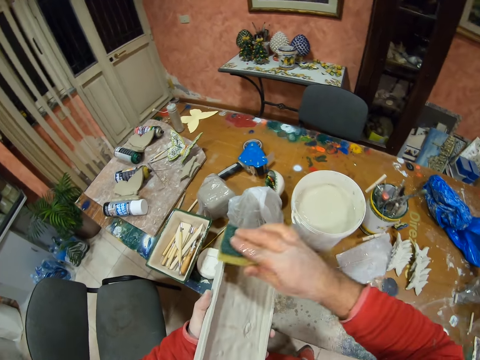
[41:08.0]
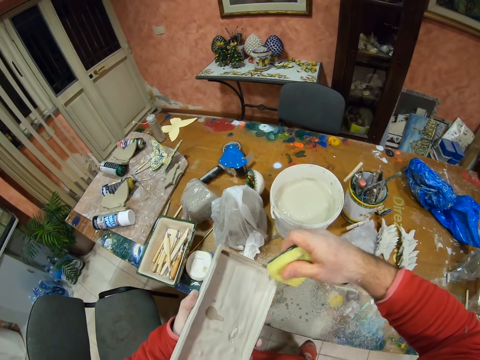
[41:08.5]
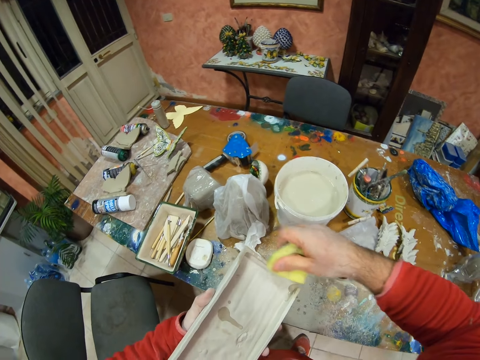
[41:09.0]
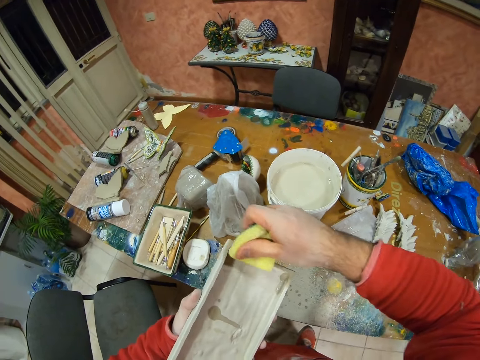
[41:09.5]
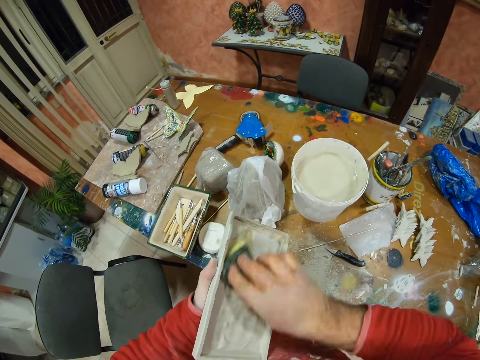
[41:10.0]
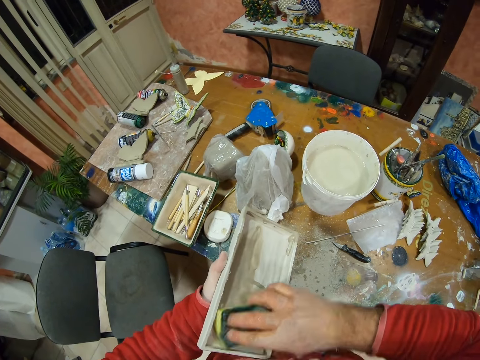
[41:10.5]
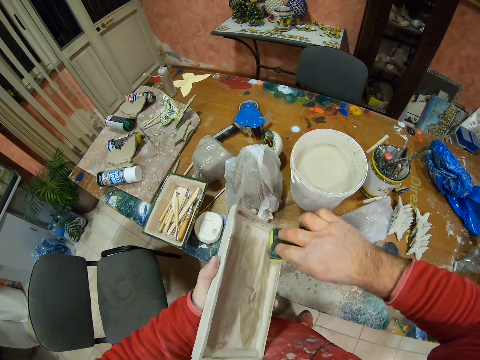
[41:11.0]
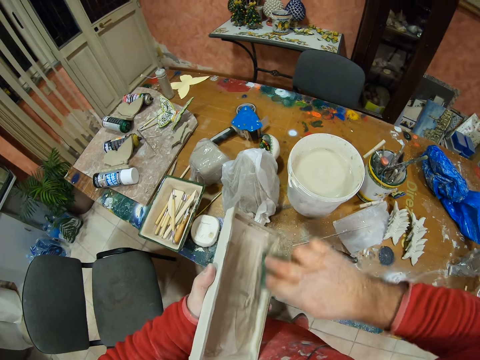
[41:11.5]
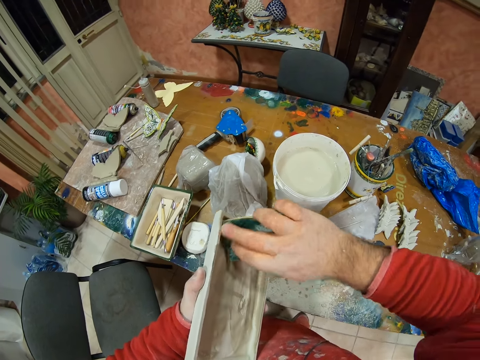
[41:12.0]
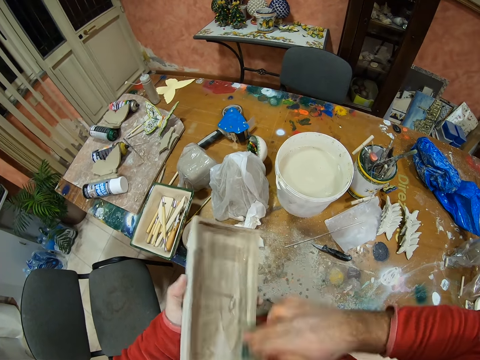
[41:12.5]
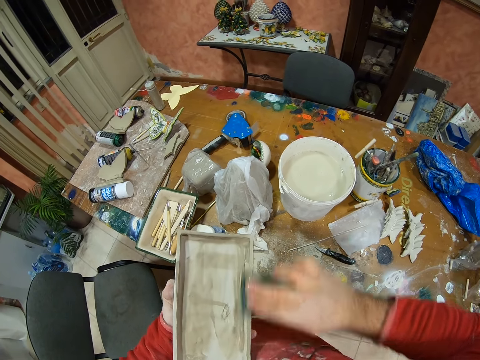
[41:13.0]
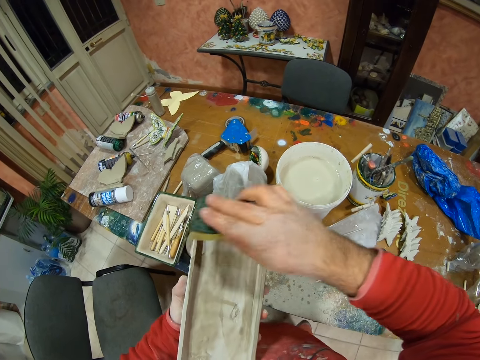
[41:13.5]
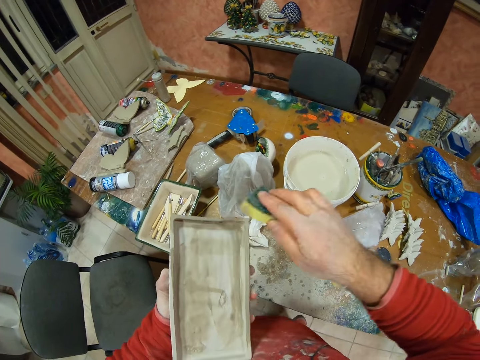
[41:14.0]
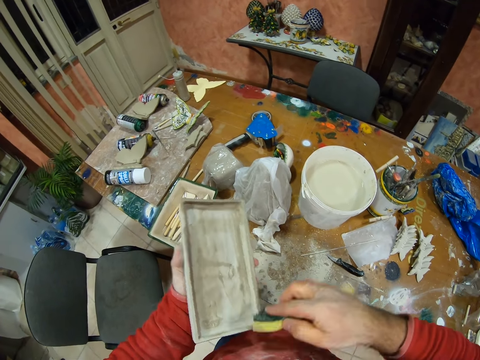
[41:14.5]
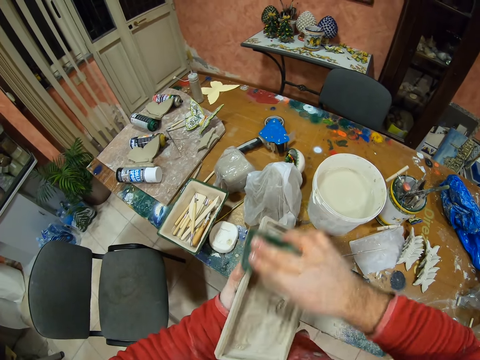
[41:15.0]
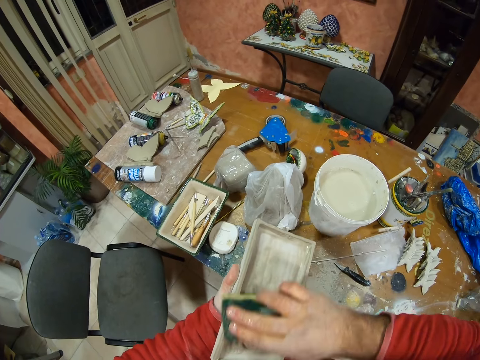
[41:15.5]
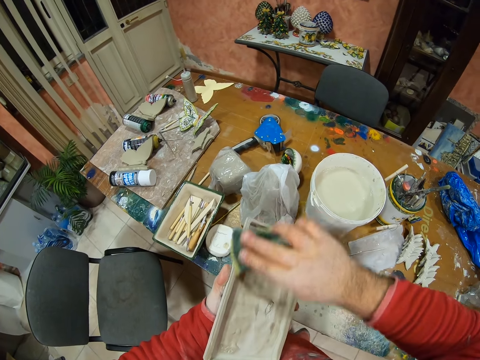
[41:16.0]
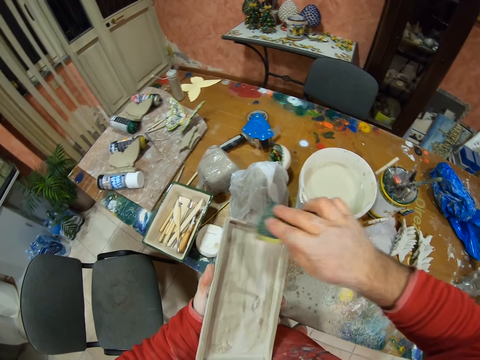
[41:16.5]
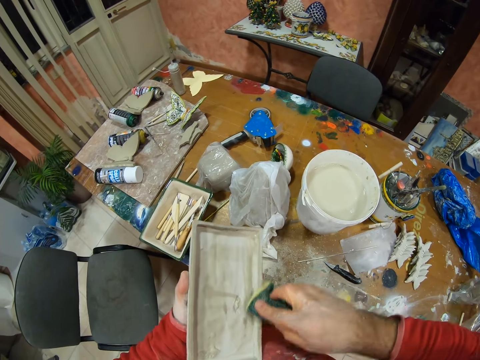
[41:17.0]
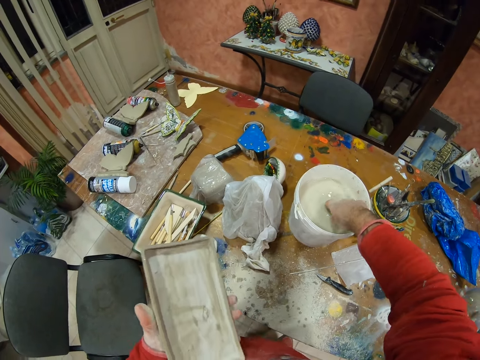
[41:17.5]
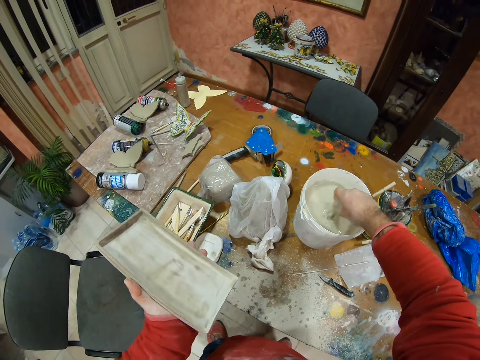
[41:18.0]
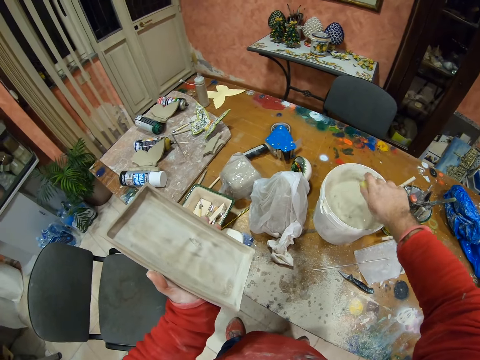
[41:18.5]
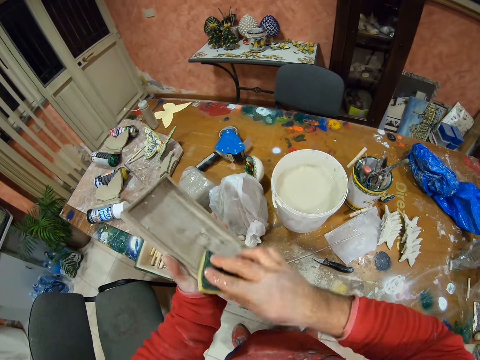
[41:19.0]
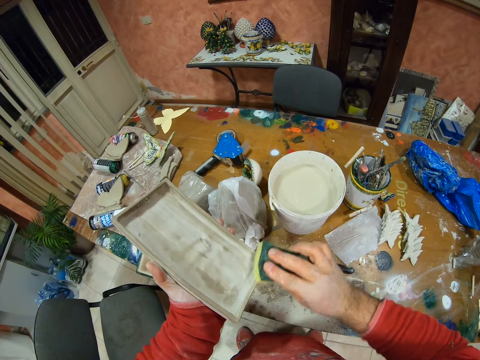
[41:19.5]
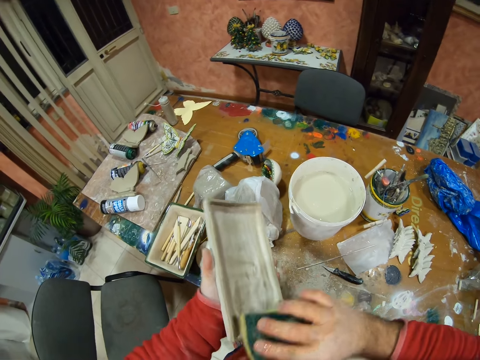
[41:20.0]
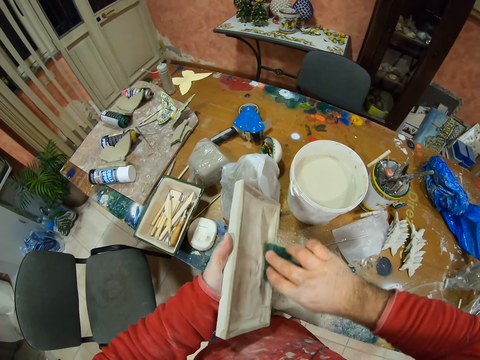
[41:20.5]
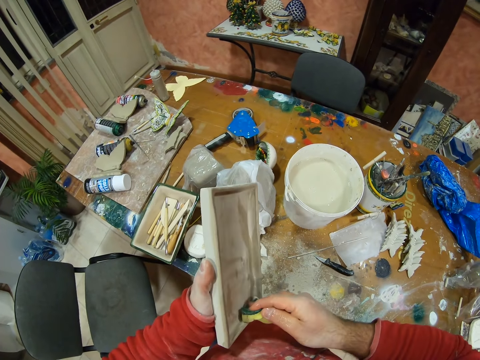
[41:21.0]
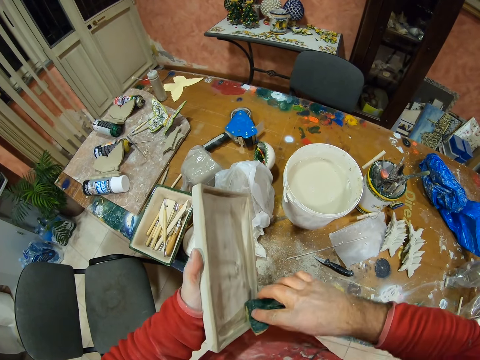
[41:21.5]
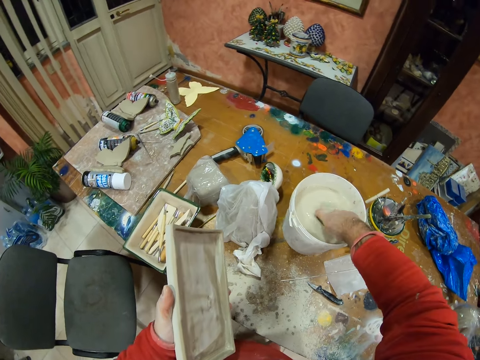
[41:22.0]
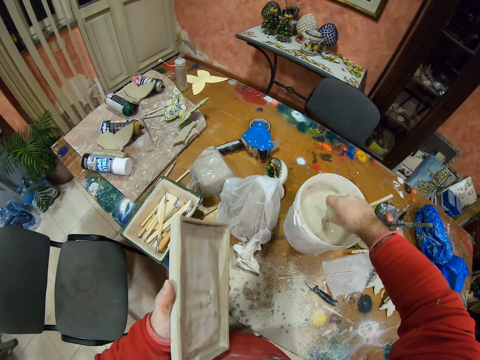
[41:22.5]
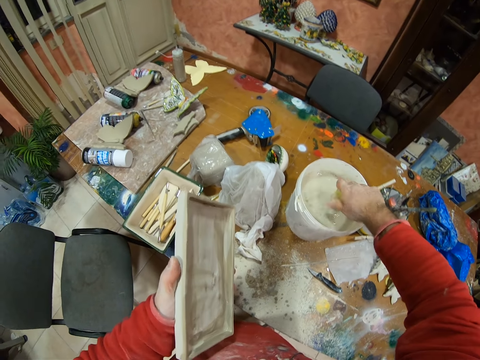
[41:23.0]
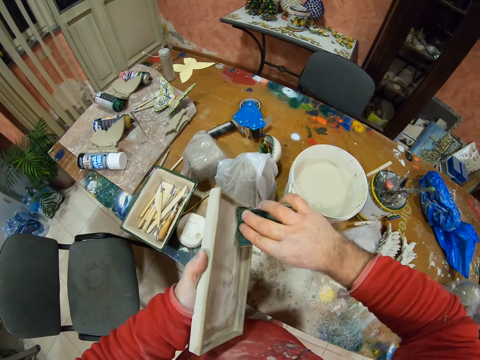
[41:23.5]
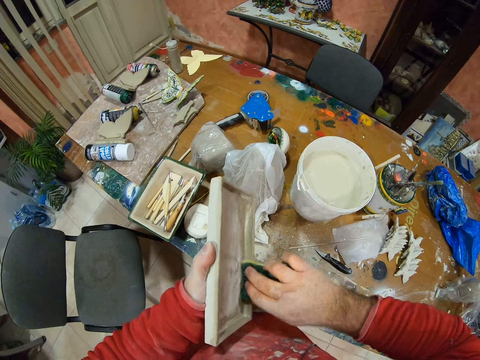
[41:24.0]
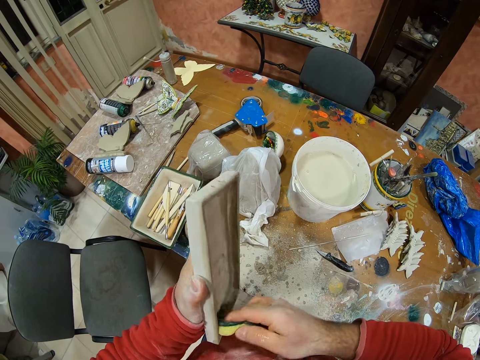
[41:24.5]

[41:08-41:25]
The camera wearer polishes the decor. They dip the sponge in the water. They polish the decor.

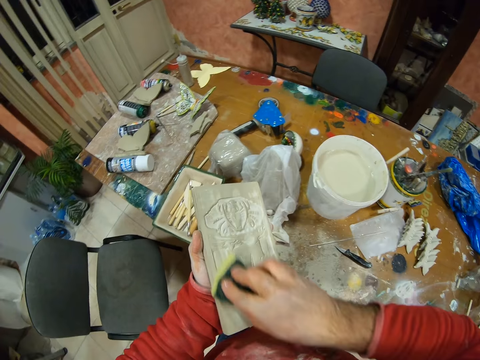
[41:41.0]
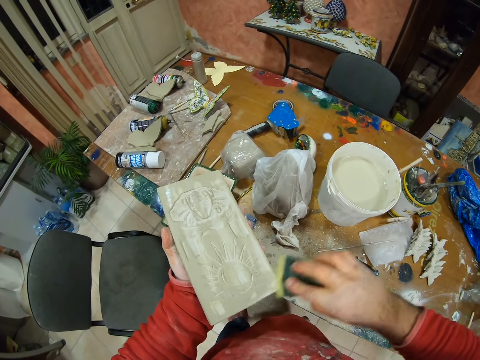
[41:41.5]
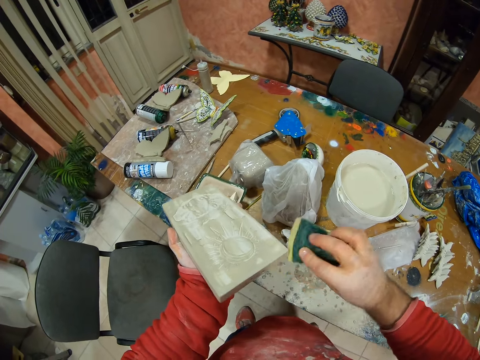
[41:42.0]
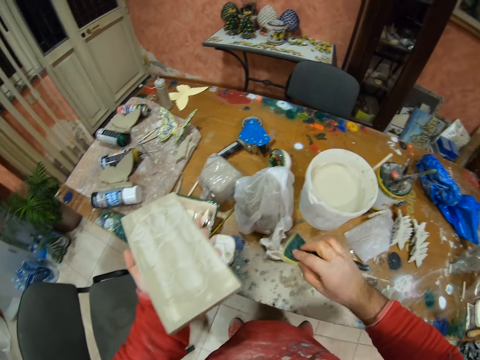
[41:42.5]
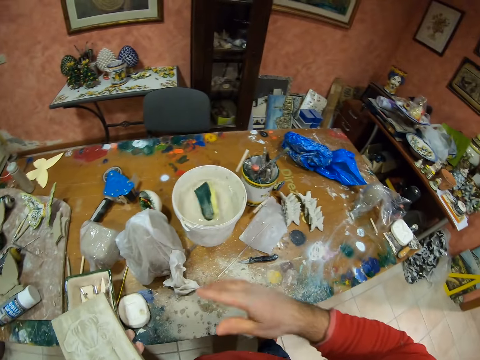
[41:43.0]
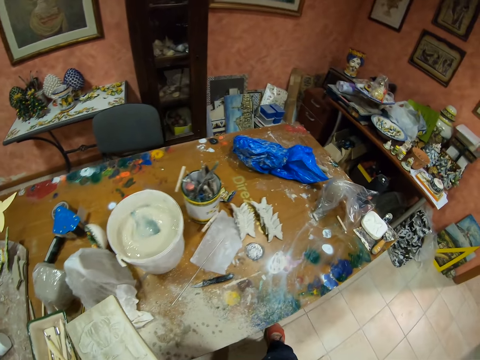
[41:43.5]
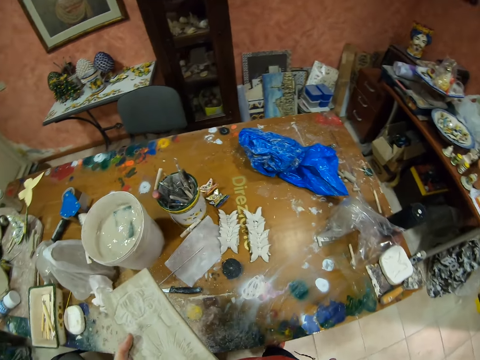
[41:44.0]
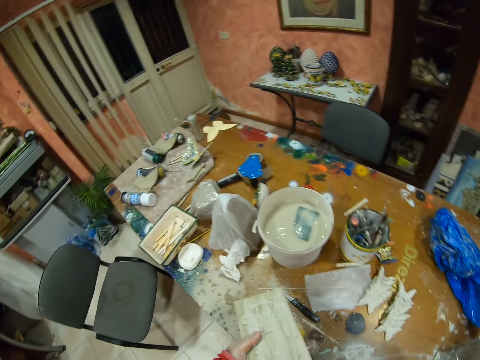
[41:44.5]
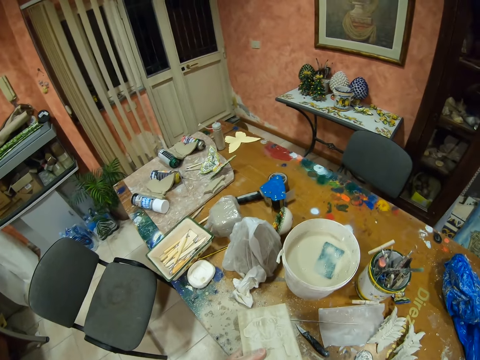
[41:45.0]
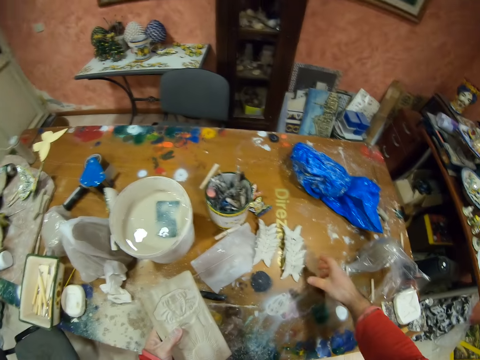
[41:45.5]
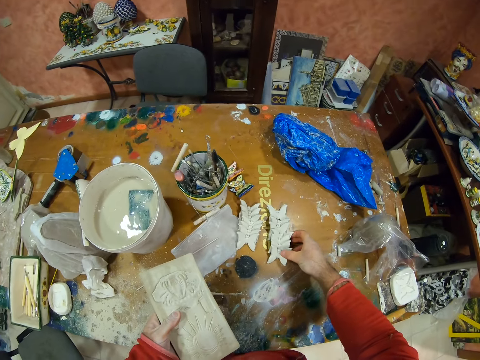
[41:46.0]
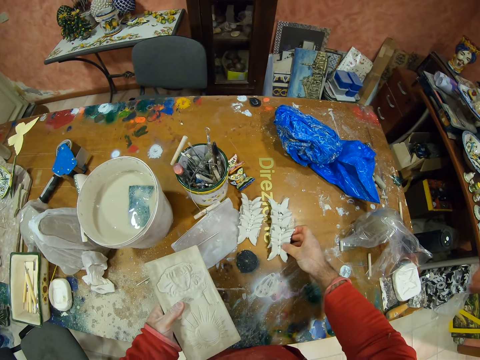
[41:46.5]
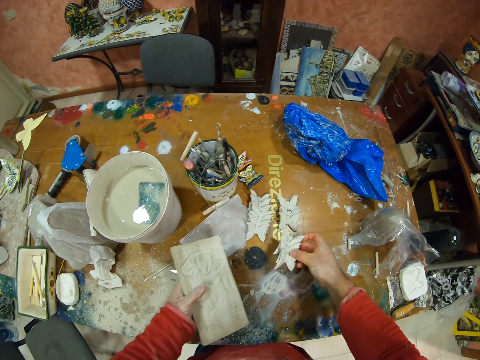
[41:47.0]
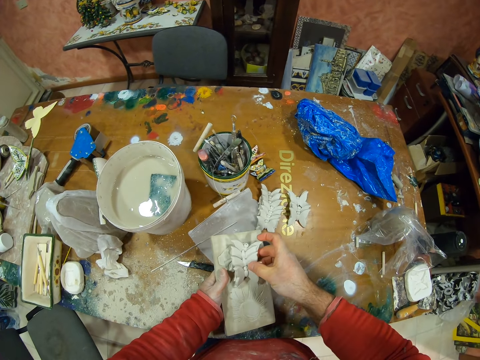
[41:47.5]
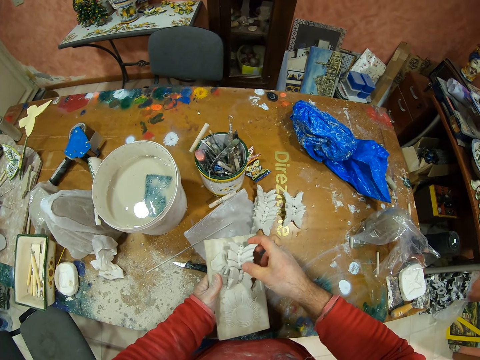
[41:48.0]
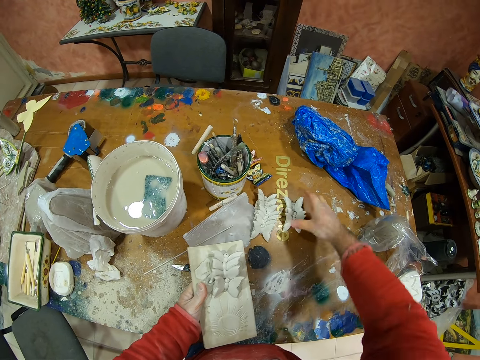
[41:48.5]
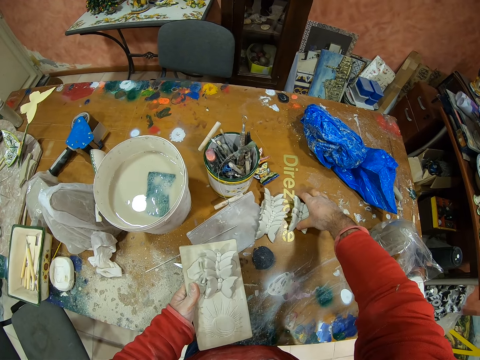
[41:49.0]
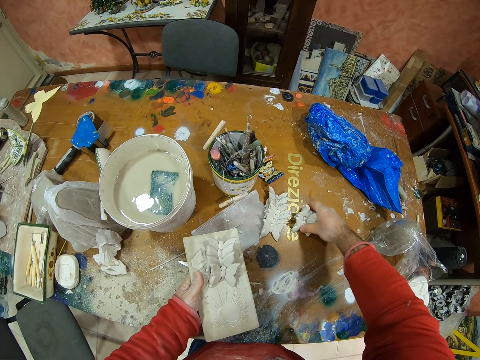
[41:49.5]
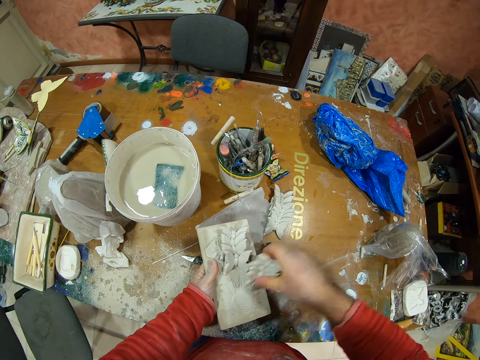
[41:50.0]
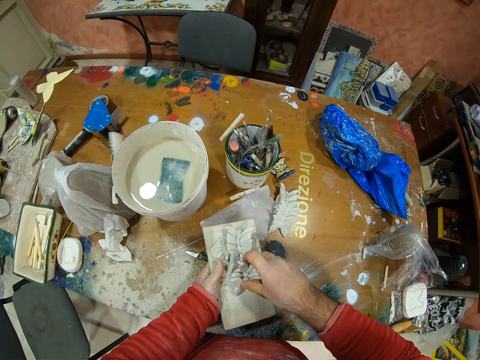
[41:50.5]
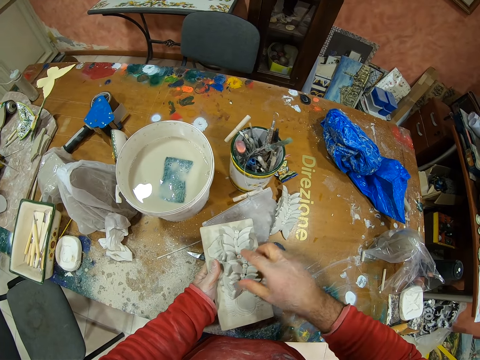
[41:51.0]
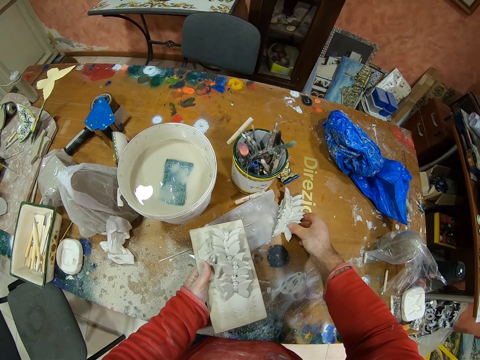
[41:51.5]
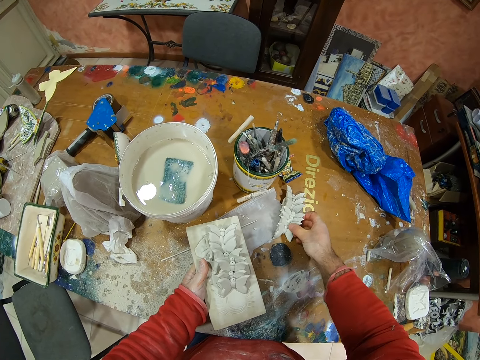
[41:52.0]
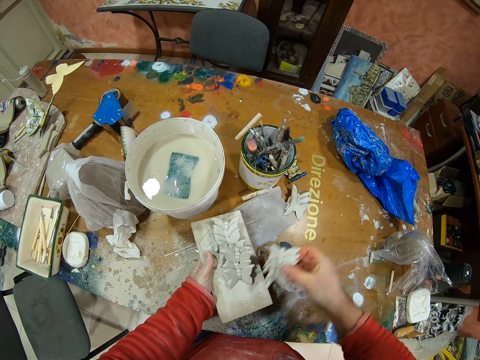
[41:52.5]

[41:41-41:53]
The camera wearer throws the washing sponge in the water. They look around. They pick up a decor piece from the table. They place the decor on the main piece. They pick up a decor piece from the table. They place the decor on the main piece. They pick up a decor piece from the table.
